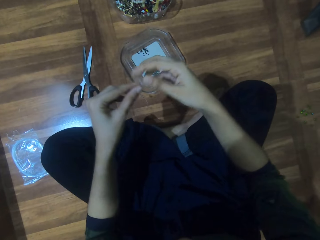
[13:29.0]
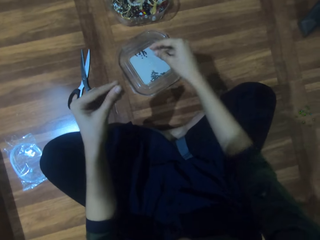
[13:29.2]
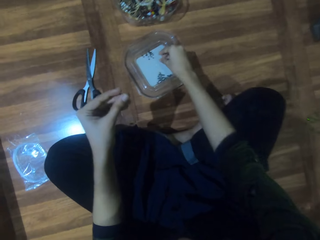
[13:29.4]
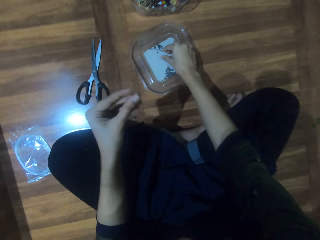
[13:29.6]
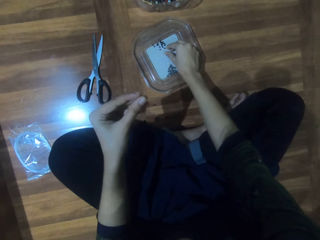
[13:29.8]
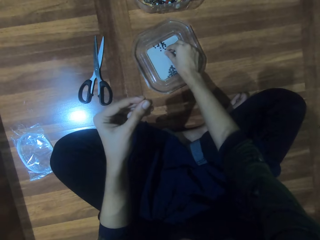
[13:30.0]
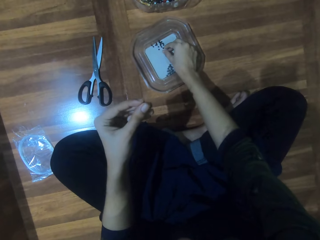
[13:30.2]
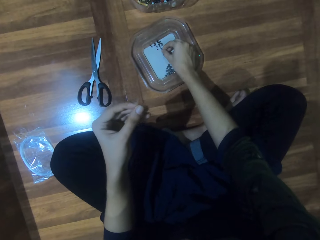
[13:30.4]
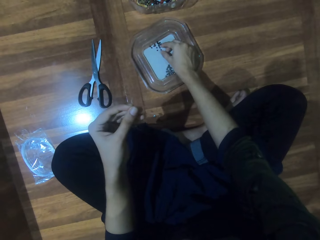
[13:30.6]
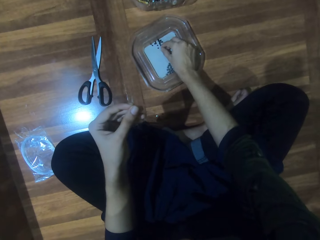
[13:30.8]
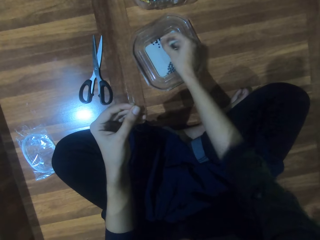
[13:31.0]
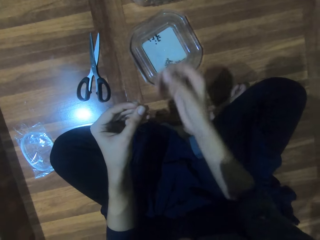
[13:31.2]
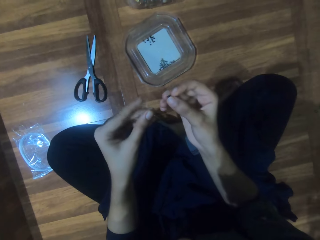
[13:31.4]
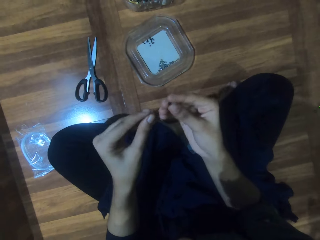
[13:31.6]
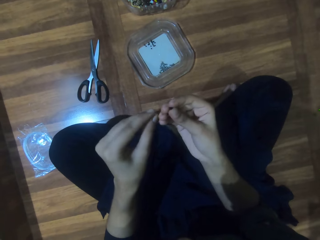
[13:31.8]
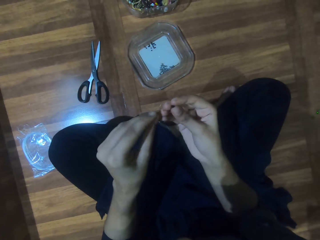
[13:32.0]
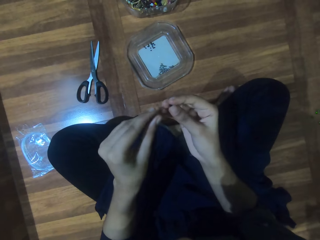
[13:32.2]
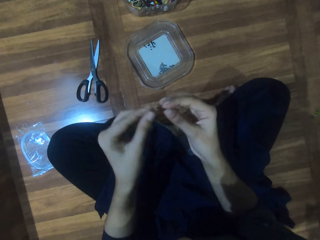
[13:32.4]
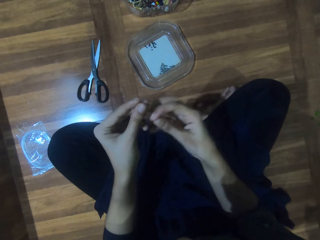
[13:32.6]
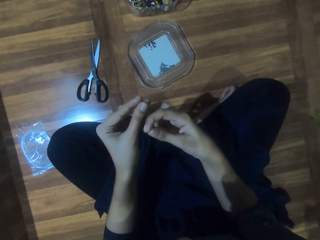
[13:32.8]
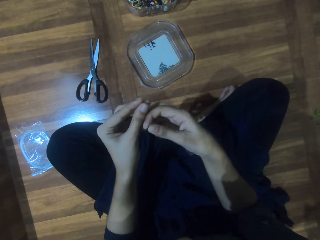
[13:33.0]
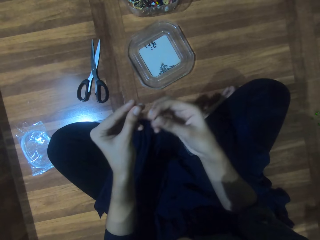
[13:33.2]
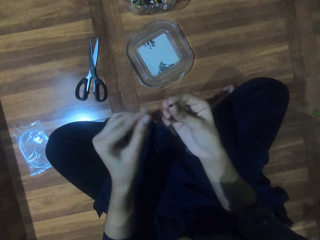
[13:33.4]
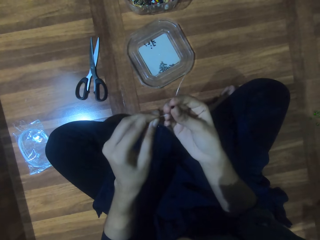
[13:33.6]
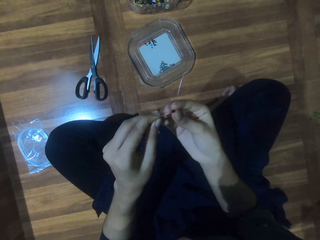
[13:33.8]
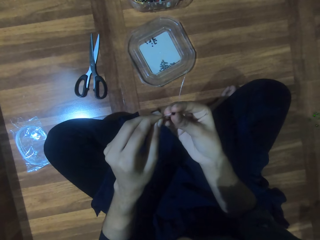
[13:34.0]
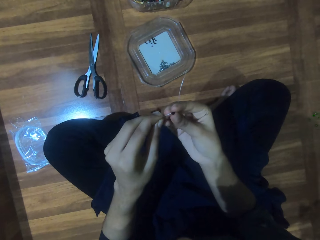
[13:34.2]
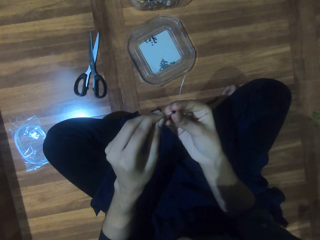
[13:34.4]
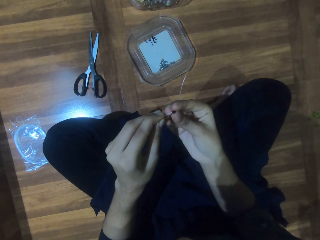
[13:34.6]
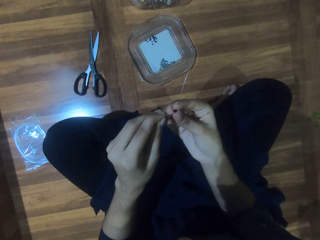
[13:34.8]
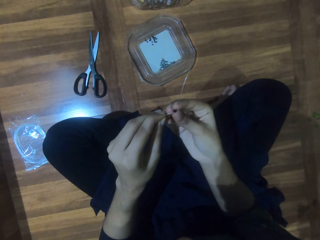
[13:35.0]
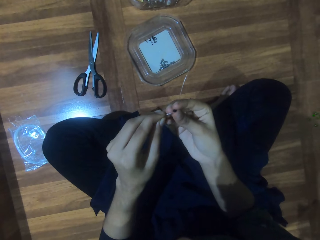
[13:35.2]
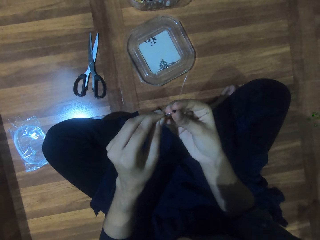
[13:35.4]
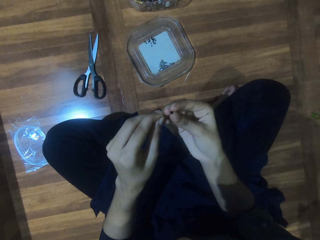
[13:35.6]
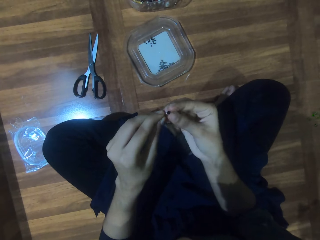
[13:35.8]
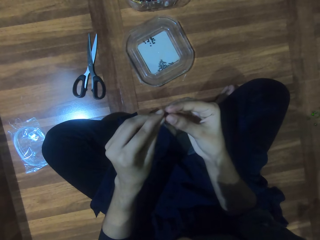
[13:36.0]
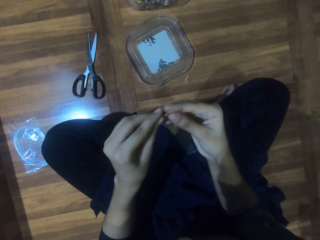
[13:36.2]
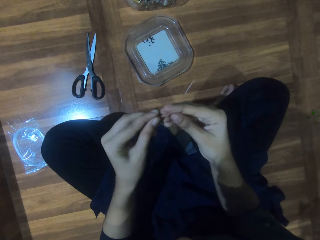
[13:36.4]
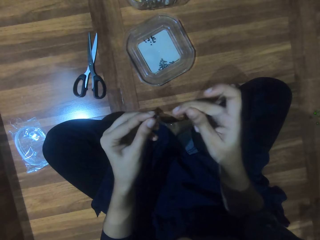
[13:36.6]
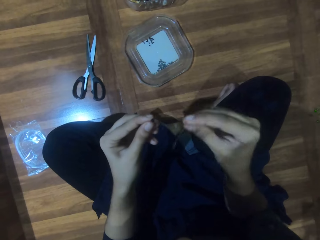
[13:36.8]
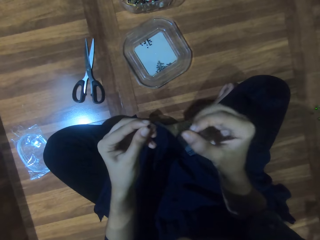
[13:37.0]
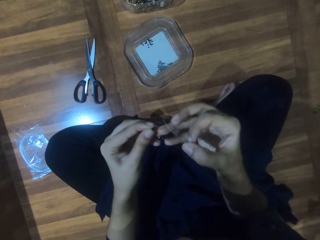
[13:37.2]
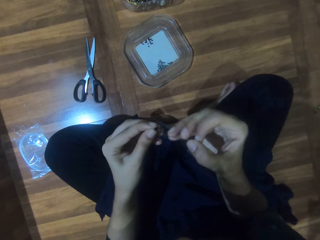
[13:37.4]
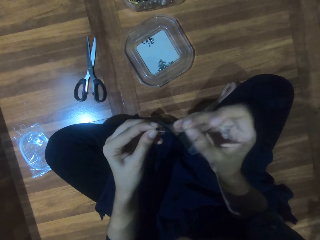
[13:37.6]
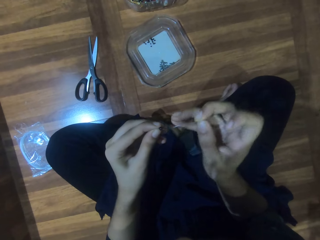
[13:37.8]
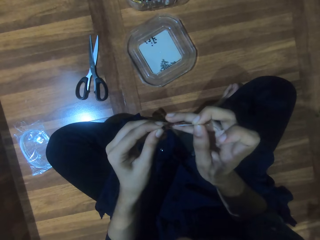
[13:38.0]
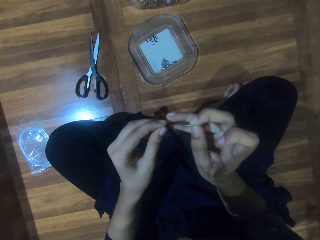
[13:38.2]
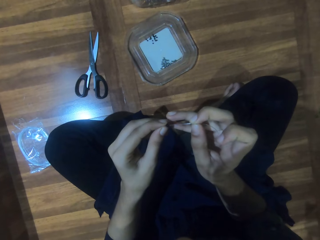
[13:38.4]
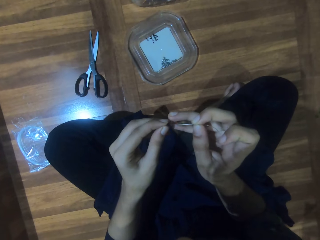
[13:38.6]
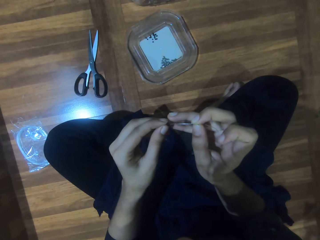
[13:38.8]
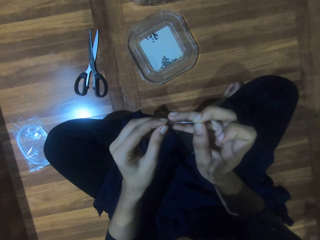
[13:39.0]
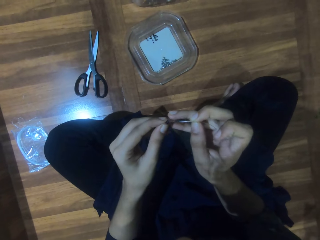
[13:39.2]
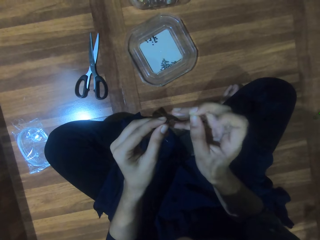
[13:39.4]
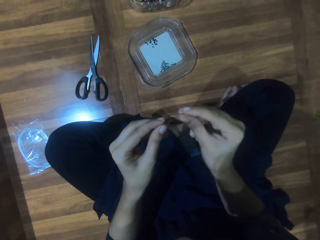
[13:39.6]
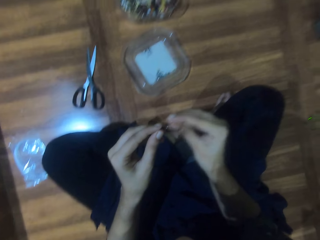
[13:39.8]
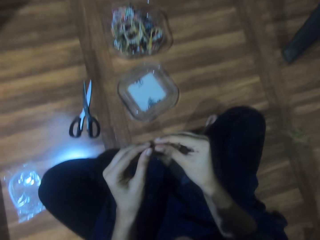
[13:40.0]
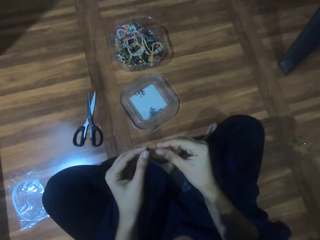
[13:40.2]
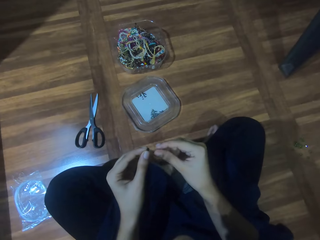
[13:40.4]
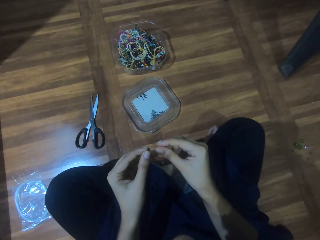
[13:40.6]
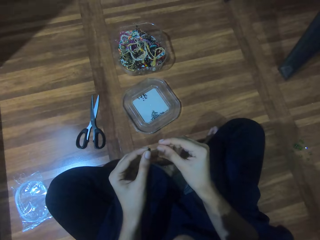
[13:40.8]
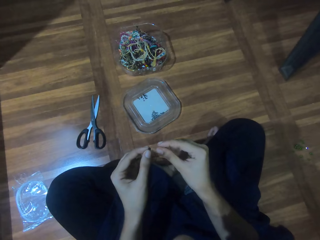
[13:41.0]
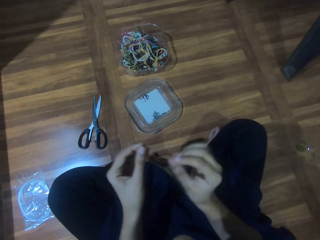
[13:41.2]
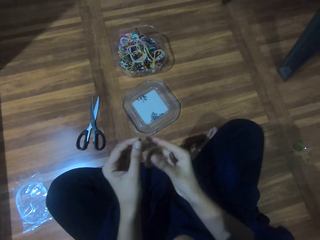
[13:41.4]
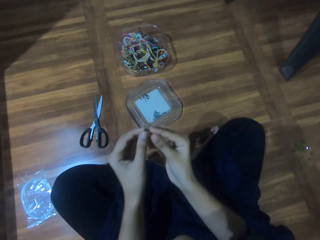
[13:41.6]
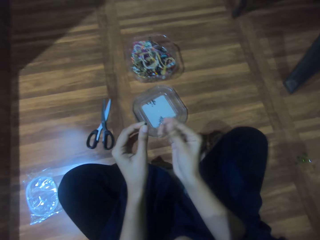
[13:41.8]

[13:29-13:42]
The camera wearer passes the bead string in his right hand to his left hand. He picks a bead from the plate on the floor with his right hand. He holds the bead string in his left hand with his right hand. He puts the bead in his right hand in the string in his left hand. He puts the bead string in his right hand into the bead in the bead string in his left hand. He adjusts the bead string in his right hand.

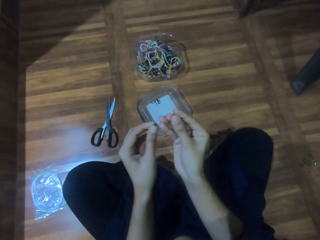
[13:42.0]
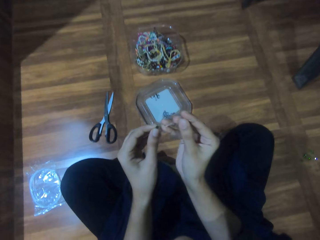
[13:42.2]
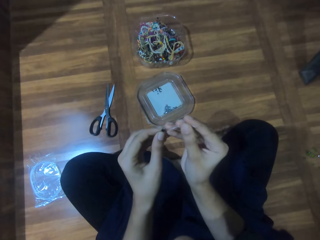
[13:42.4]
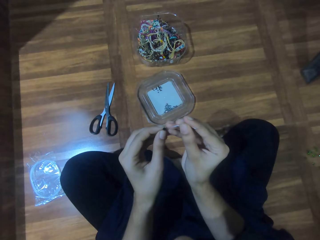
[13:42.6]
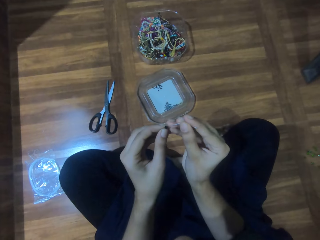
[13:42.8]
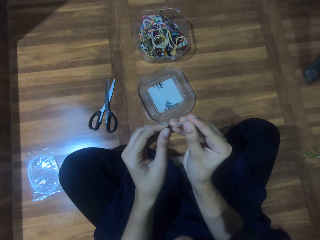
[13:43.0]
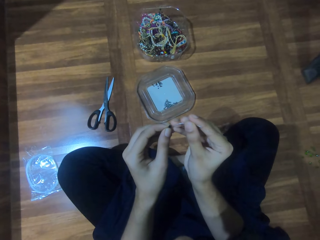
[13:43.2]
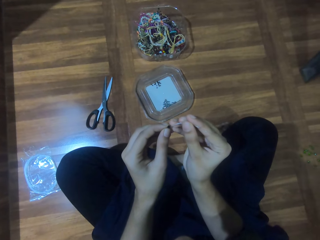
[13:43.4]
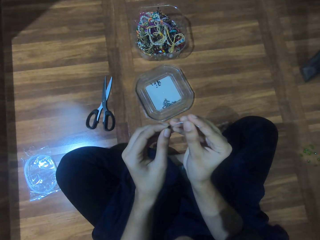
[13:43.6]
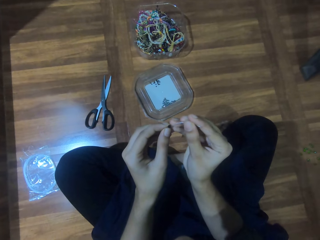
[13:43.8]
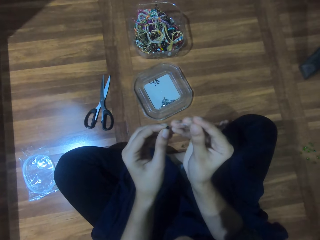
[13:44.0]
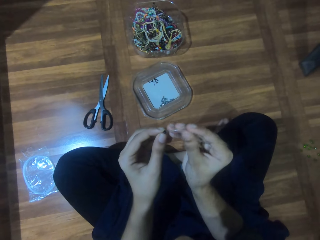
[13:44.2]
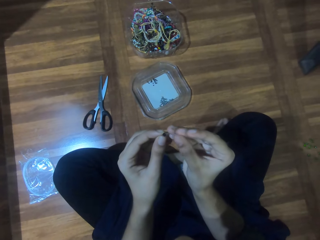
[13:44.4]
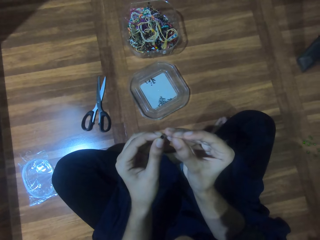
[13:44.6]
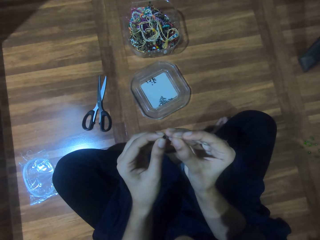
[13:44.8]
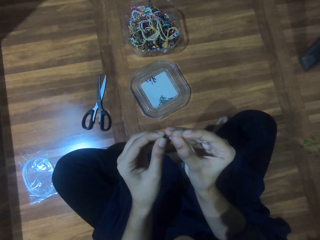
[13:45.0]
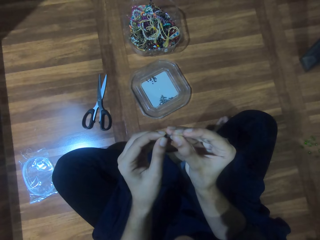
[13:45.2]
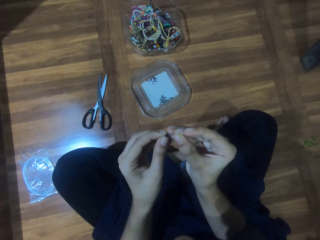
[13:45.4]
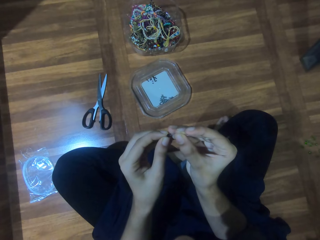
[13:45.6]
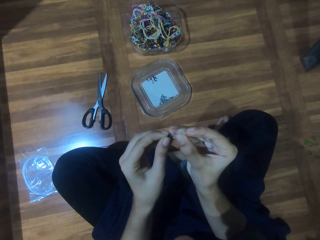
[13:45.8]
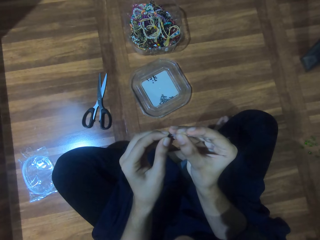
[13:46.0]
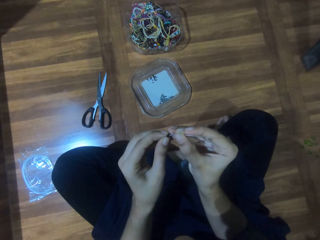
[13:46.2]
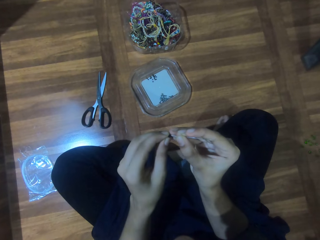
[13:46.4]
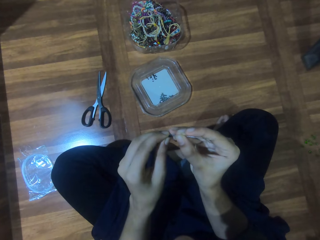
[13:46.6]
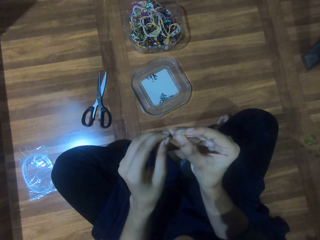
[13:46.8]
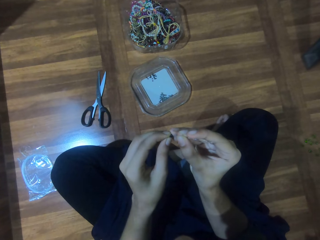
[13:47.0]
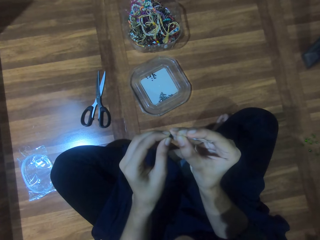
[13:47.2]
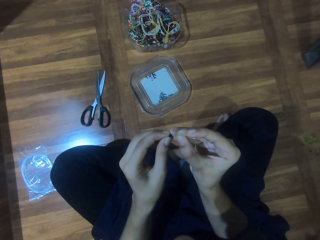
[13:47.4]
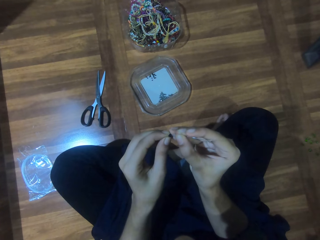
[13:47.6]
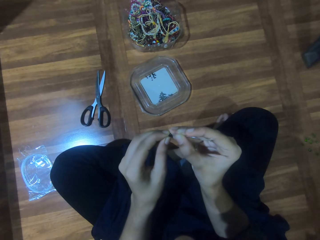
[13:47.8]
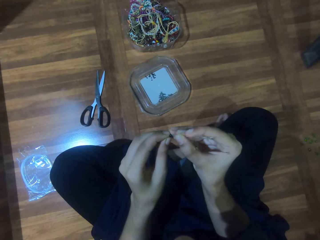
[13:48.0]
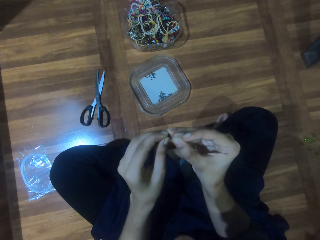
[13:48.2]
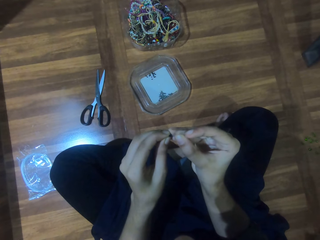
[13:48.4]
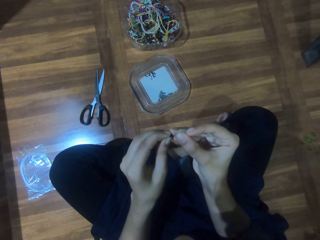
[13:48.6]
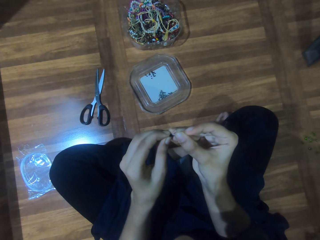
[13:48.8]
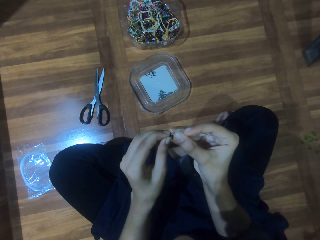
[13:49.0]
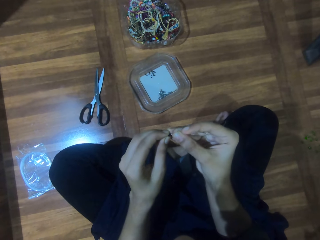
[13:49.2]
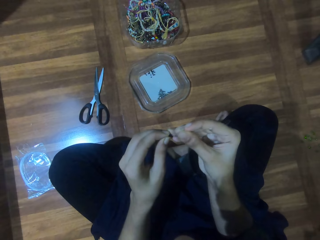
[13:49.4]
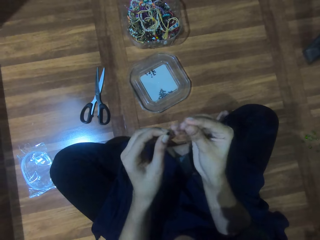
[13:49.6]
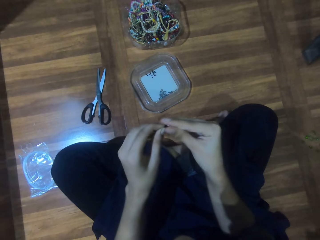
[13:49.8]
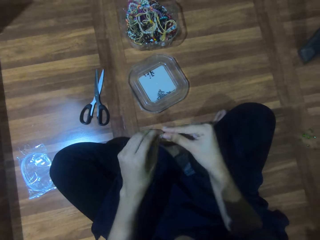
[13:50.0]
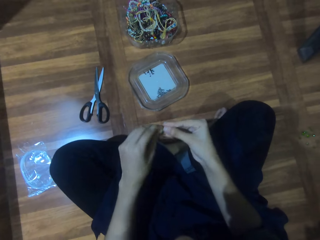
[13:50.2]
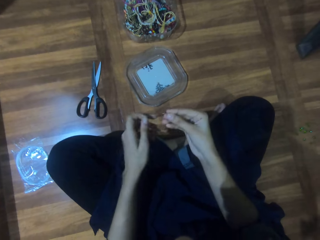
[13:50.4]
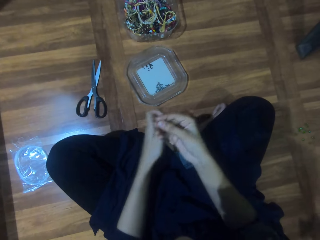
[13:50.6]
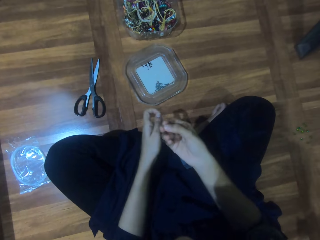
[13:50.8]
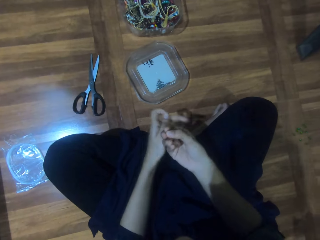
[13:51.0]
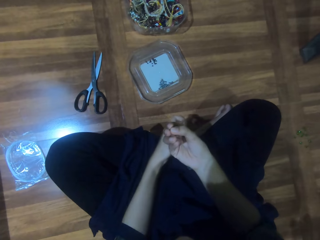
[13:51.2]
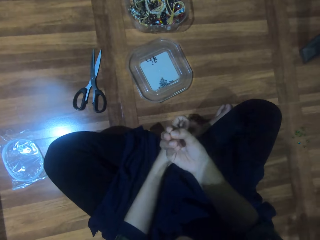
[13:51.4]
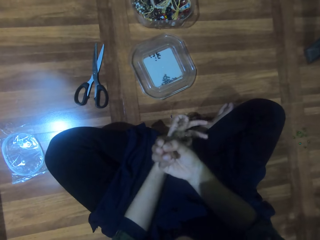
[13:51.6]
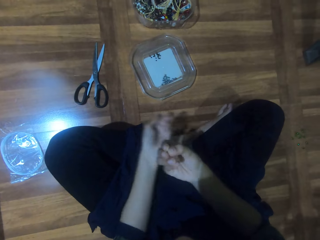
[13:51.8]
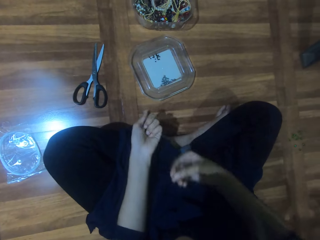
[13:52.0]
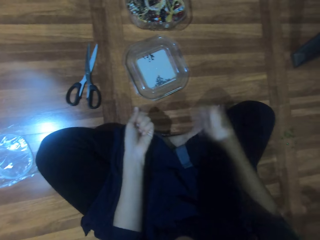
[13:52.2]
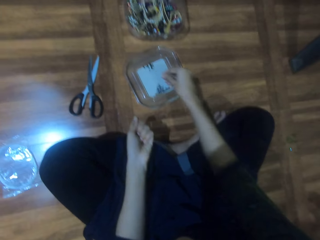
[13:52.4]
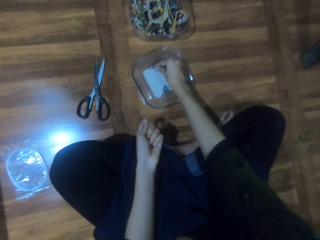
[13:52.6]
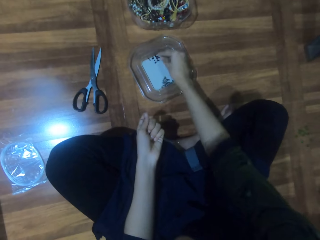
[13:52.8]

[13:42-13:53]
The camera wearer puts the bead string in his right hand into the bead in the bead string in his left hand. He holds the bead with both hands. He moves his hand. He holds the string.
